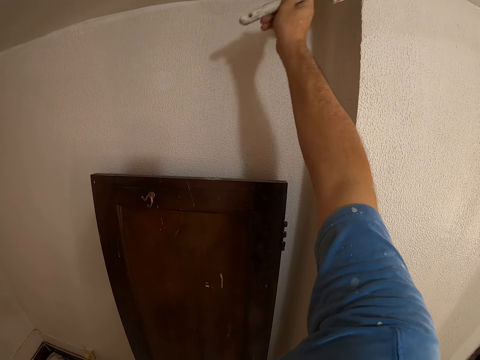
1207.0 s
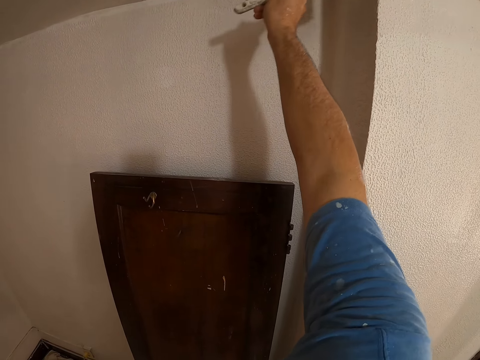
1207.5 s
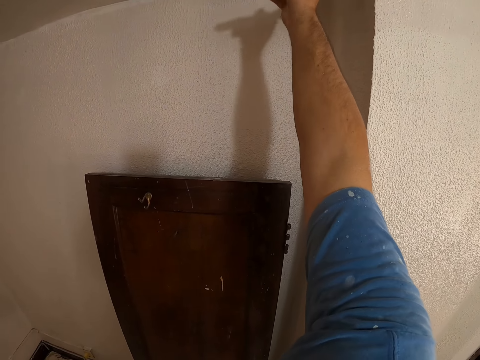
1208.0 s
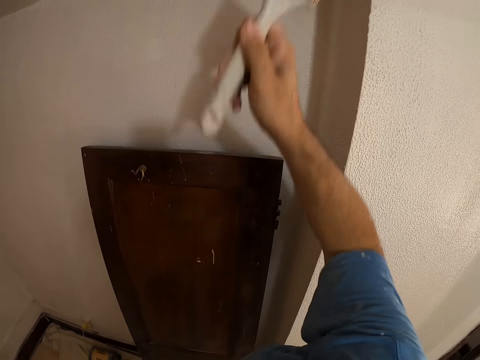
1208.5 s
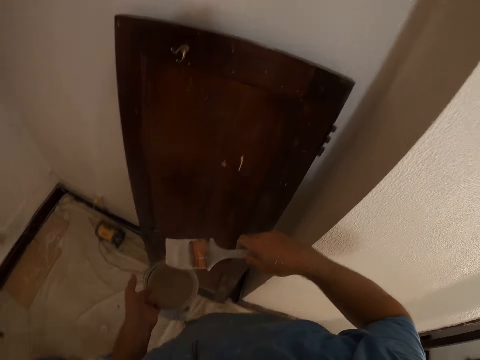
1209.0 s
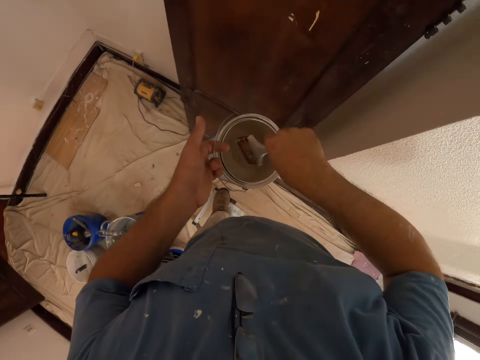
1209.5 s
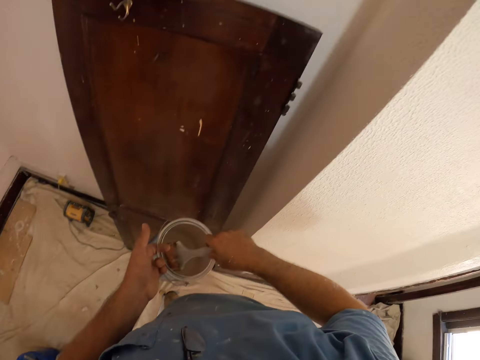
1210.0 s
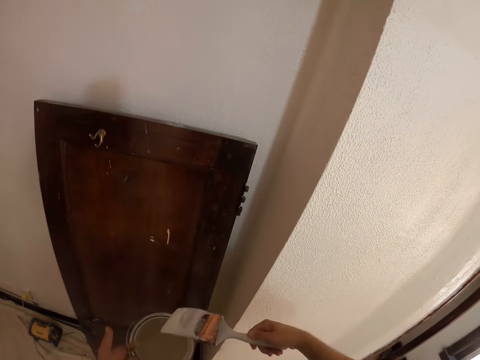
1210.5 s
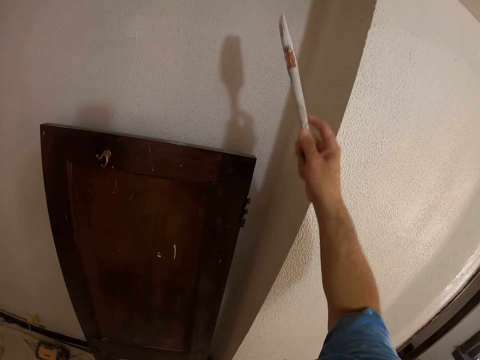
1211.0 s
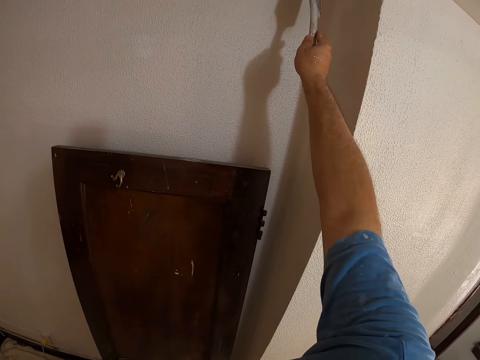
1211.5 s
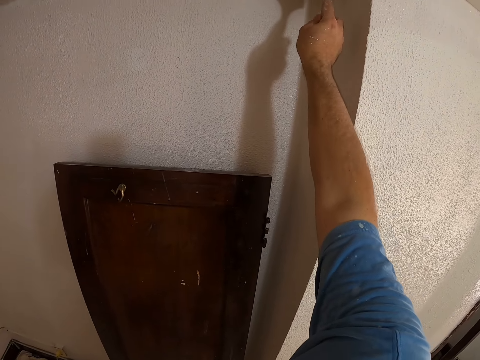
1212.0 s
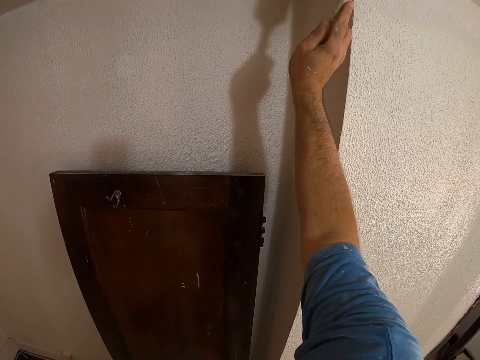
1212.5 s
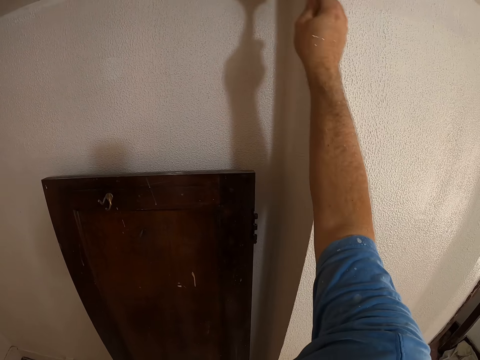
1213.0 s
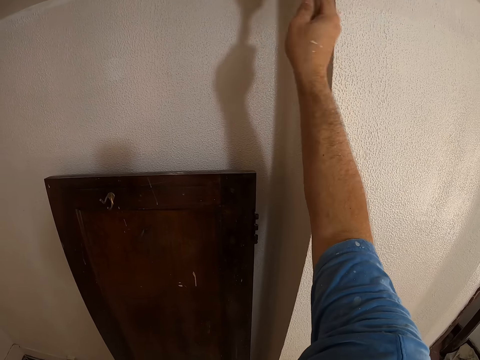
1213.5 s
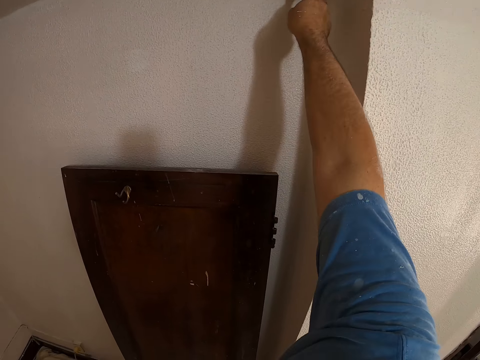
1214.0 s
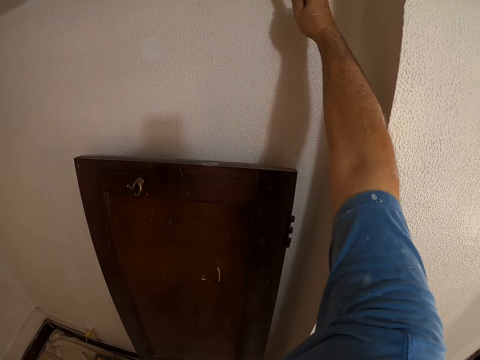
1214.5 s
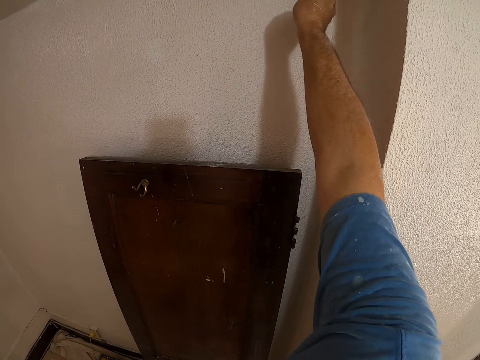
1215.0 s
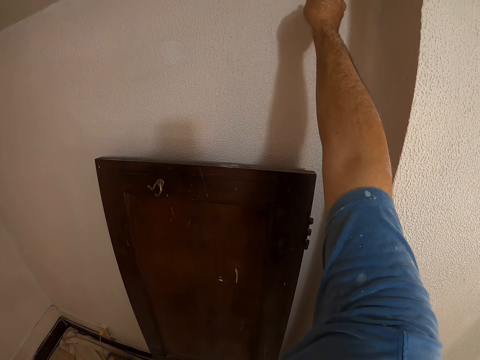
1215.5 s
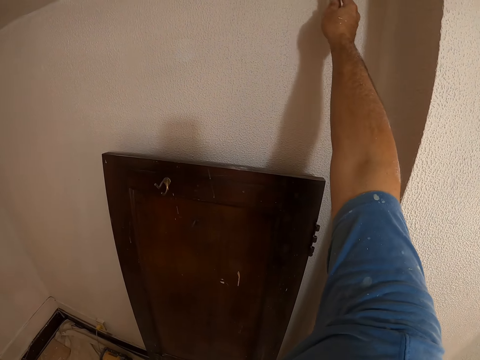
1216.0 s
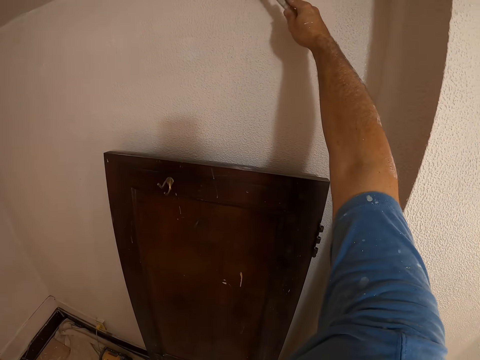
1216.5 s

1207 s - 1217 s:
The camera wearer dips the paint brush in the paint bucket. They paint the wall of the room with the paint brush.

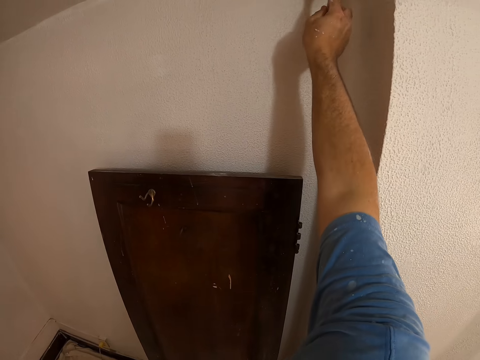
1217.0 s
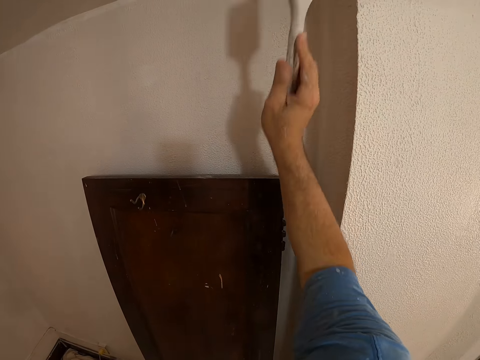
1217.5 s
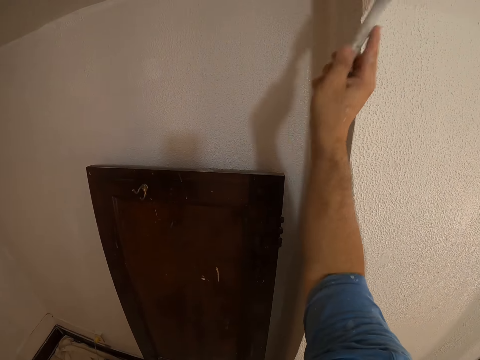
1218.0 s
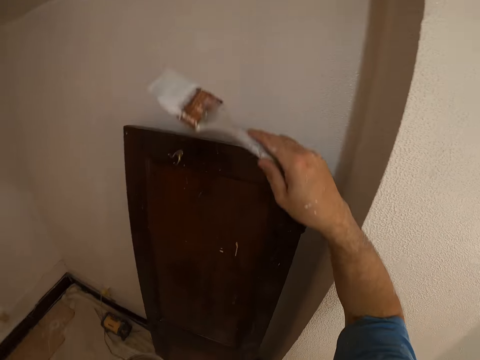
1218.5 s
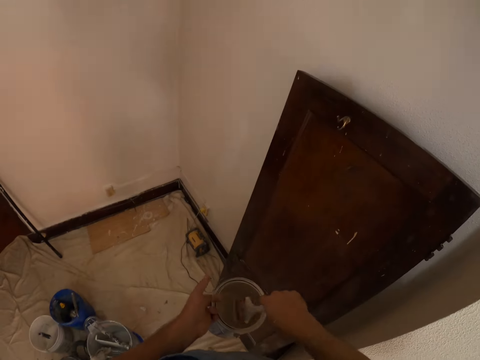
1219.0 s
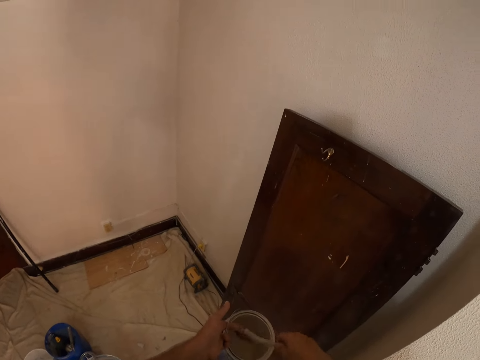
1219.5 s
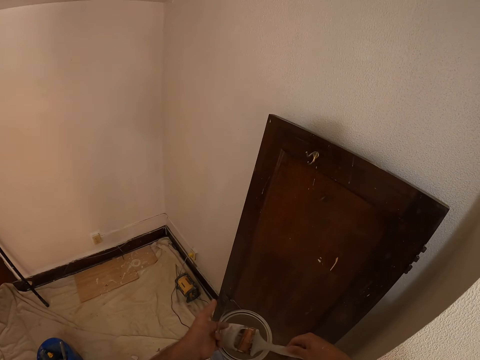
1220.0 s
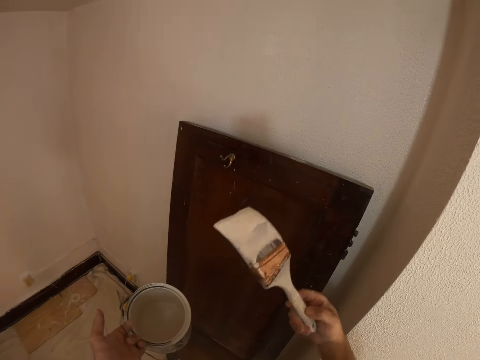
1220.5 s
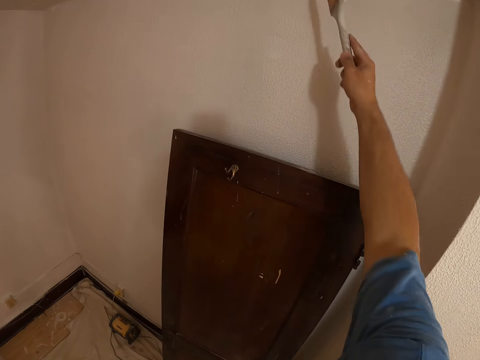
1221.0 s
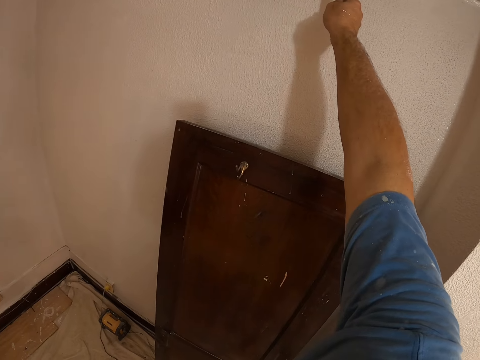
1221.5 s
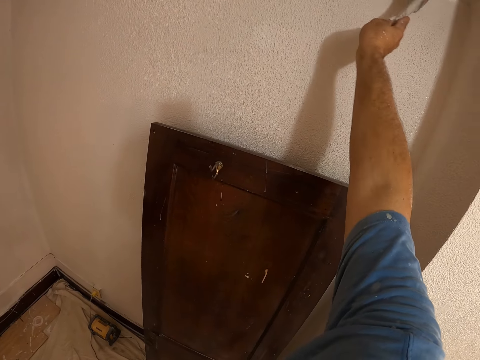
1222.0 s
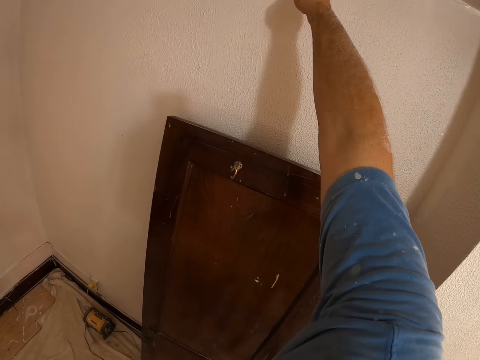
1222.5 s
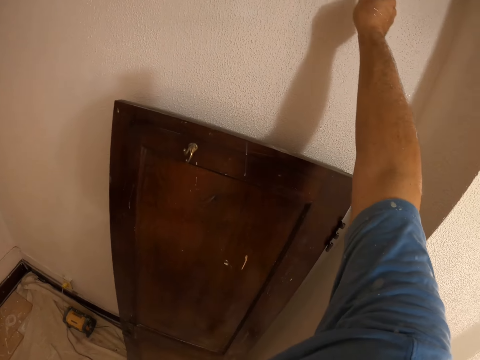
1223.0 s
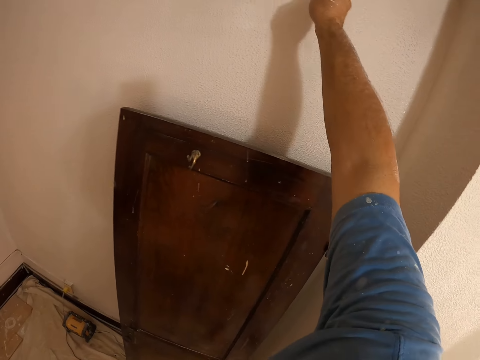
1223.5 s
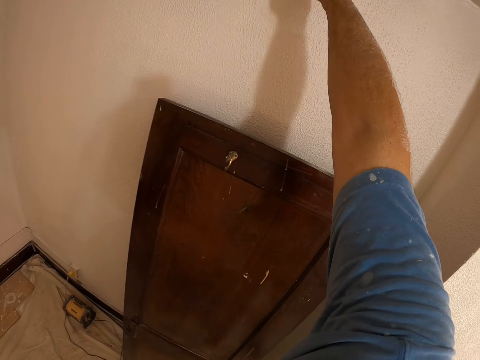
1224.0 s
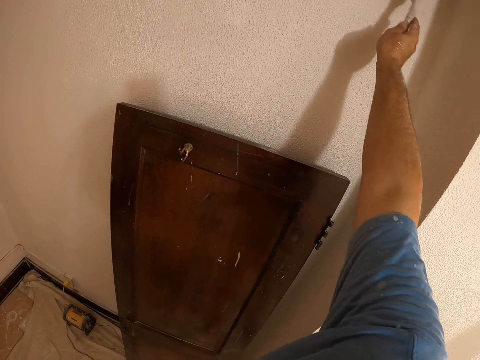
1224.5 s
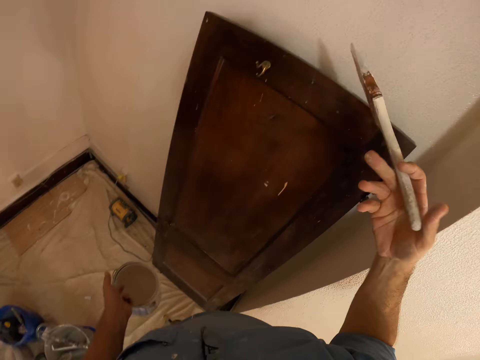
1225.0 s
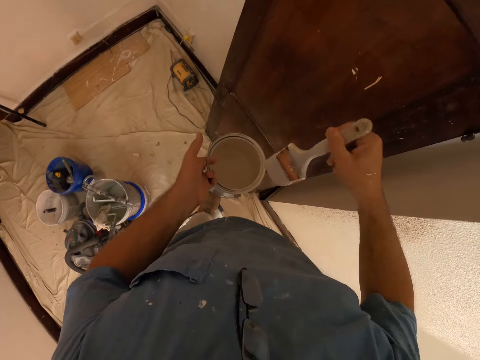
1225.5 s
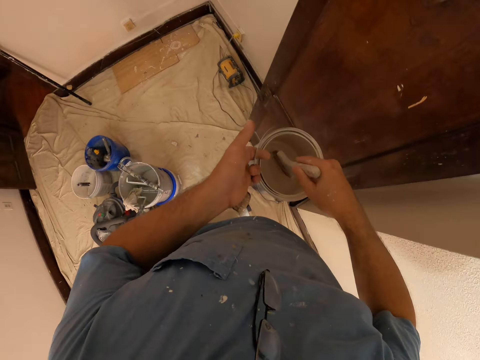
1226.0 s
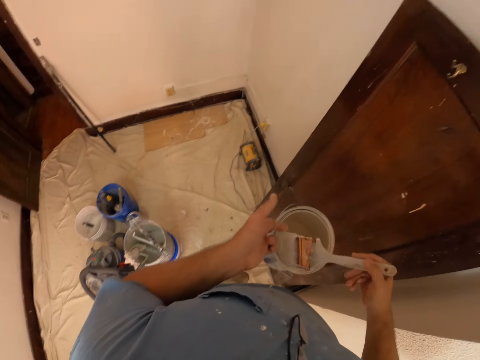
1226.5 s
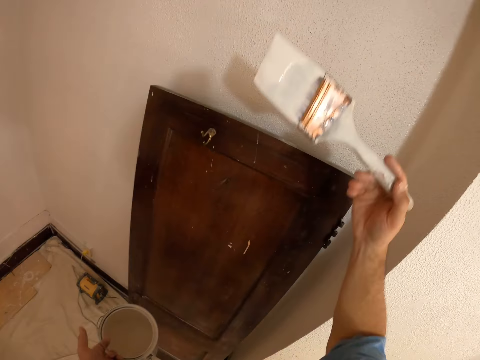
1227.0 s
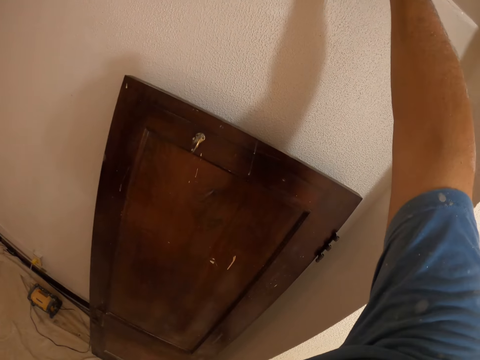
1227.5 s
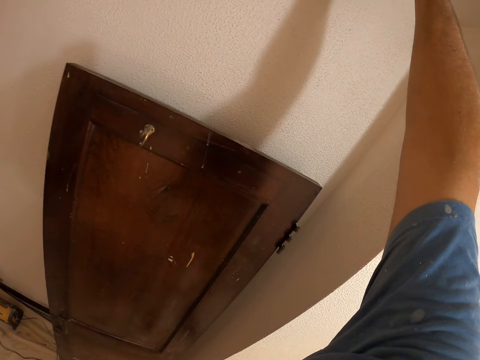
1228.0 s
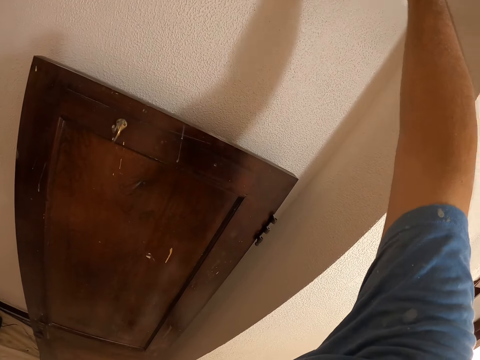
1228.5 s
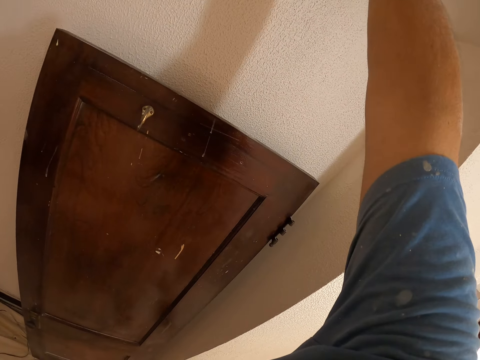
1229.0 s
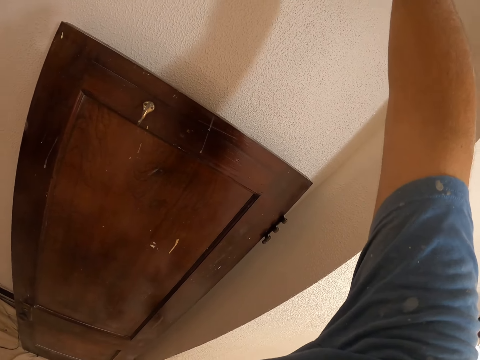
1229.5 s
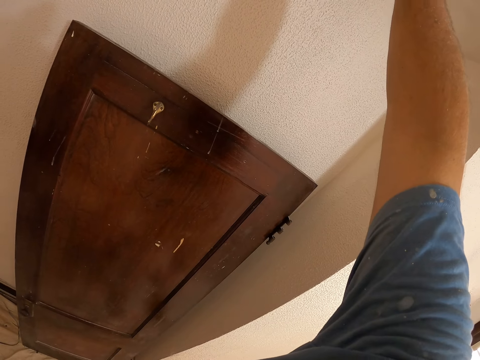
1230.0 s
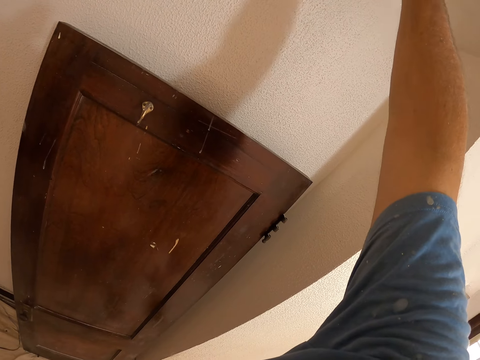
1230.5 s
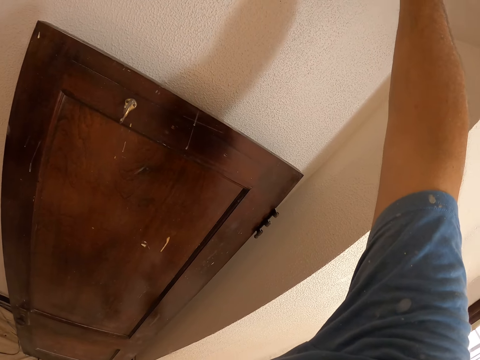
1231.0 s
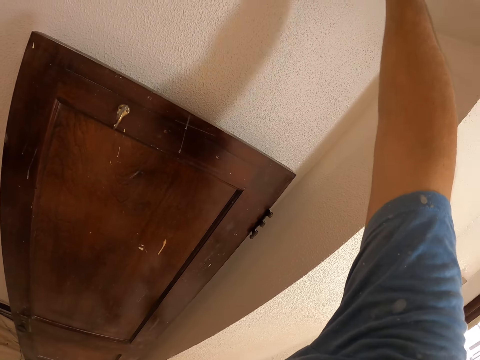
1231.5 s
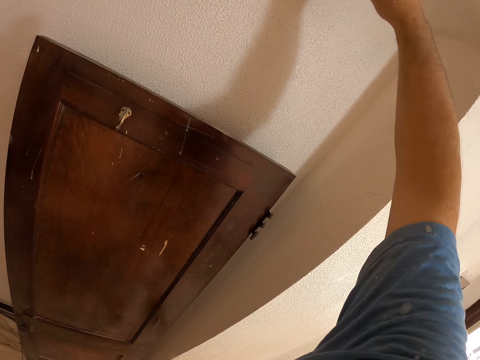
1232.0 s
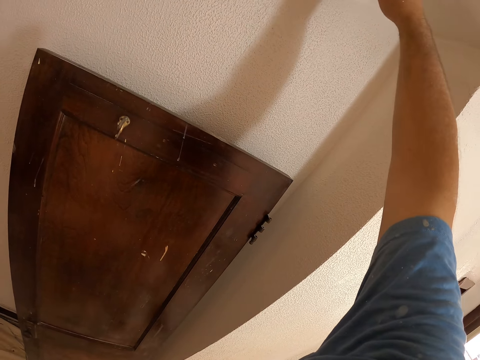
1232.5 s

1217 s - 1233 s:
The camera wearer dips the paint brush in the paint bucket. They paint the ceiling of the room with the paint brush. They paint the wall. They dip the paint brush in the paint bucket. They paint the wall of the room with the paint brush.
